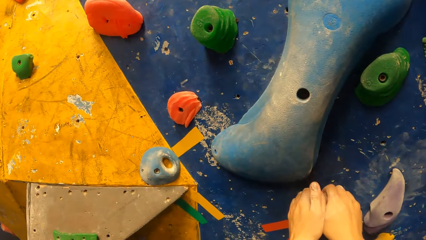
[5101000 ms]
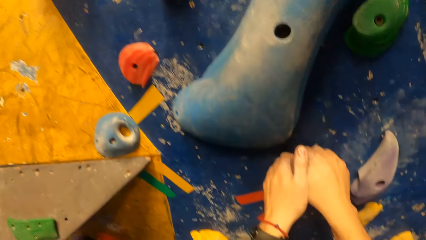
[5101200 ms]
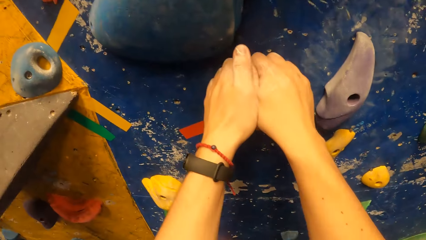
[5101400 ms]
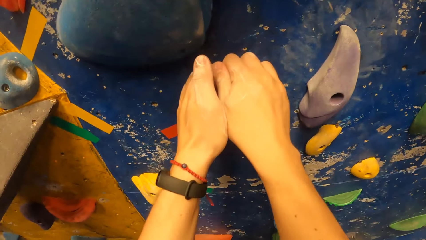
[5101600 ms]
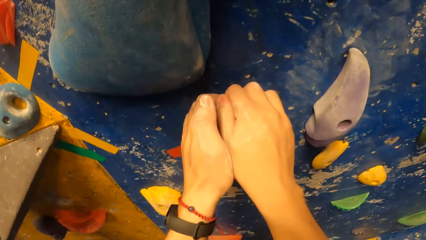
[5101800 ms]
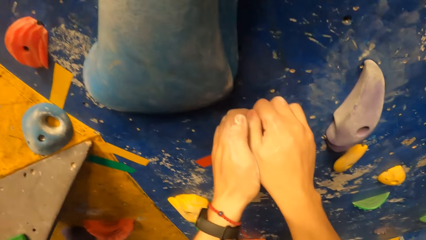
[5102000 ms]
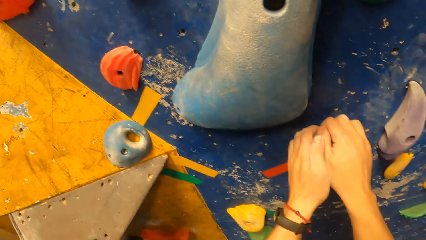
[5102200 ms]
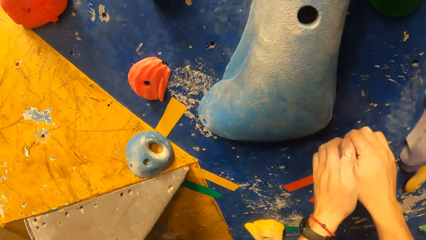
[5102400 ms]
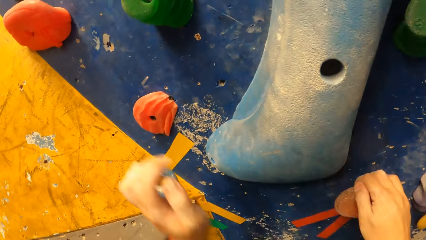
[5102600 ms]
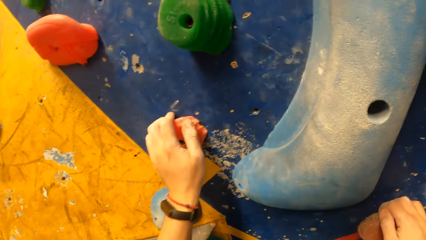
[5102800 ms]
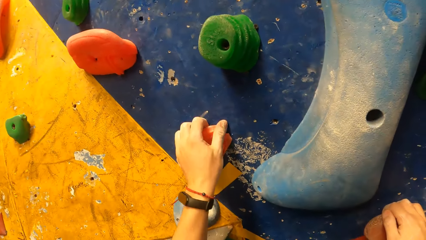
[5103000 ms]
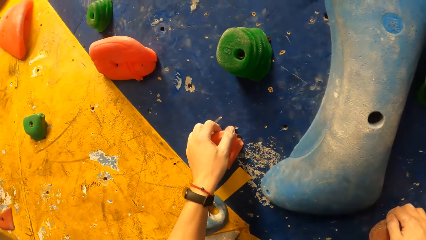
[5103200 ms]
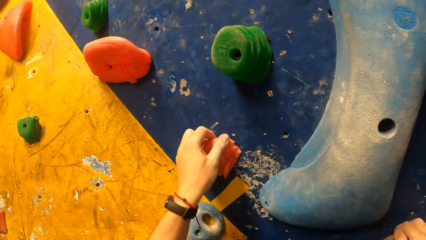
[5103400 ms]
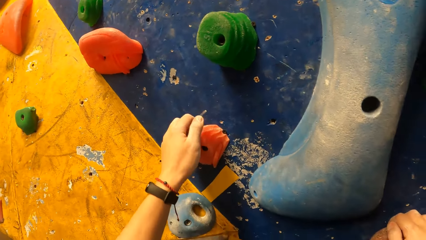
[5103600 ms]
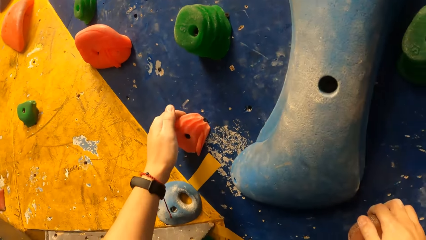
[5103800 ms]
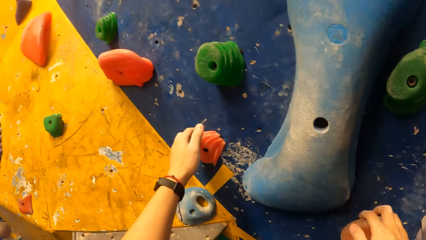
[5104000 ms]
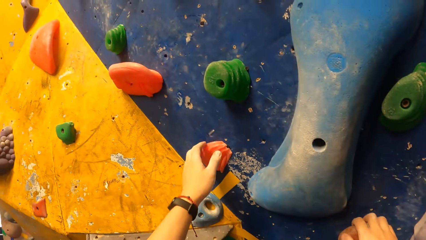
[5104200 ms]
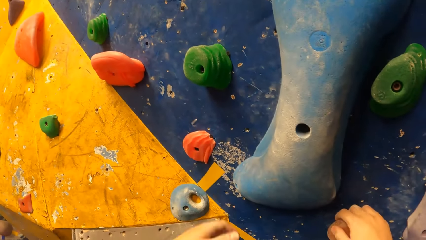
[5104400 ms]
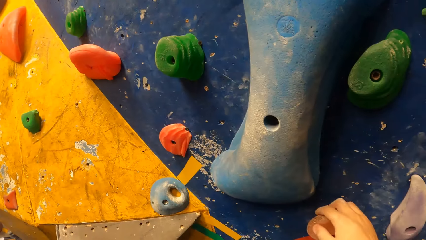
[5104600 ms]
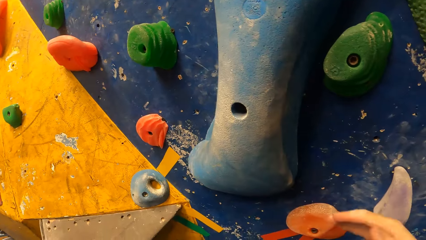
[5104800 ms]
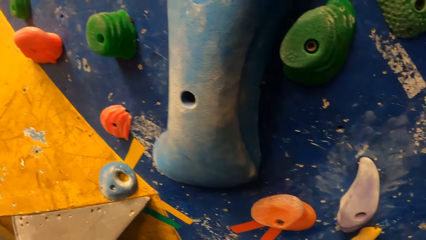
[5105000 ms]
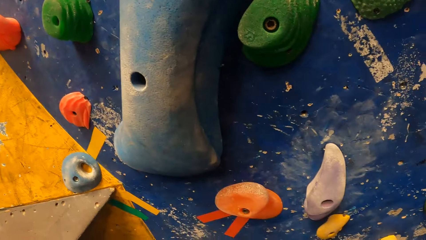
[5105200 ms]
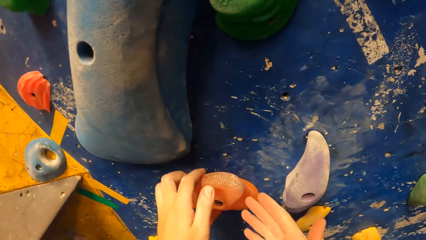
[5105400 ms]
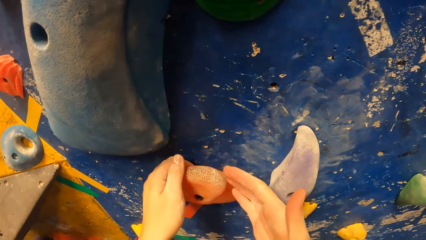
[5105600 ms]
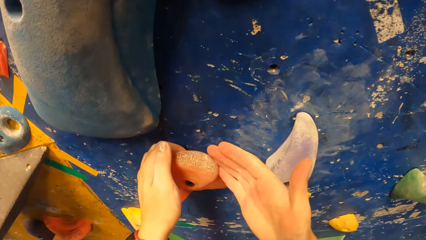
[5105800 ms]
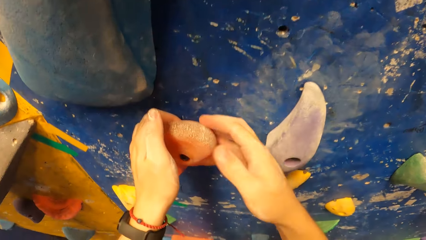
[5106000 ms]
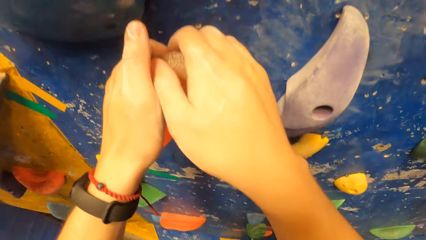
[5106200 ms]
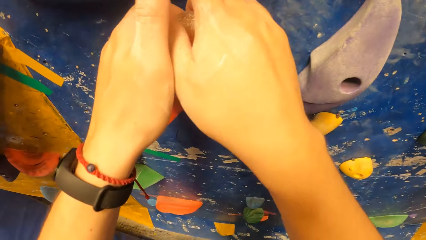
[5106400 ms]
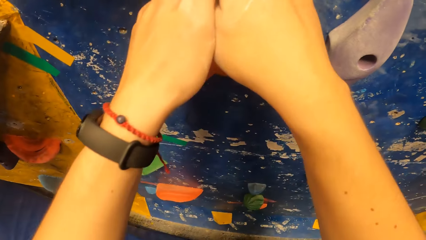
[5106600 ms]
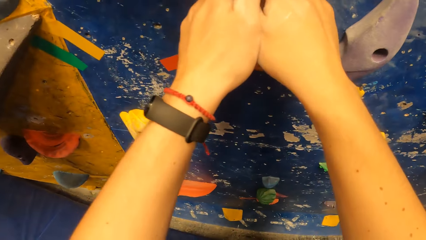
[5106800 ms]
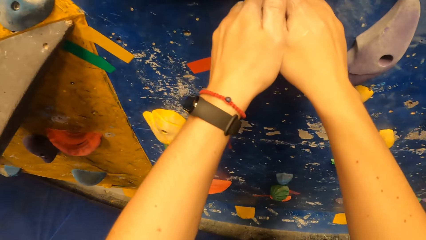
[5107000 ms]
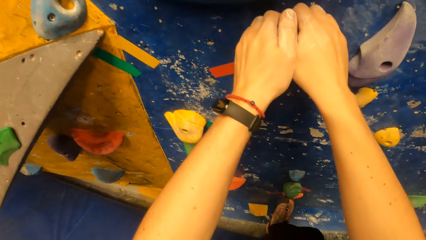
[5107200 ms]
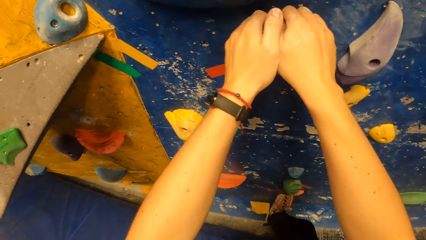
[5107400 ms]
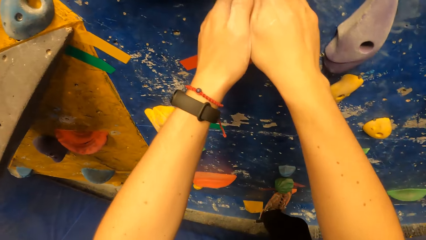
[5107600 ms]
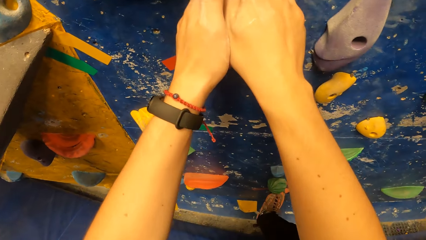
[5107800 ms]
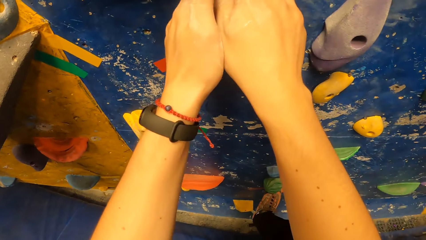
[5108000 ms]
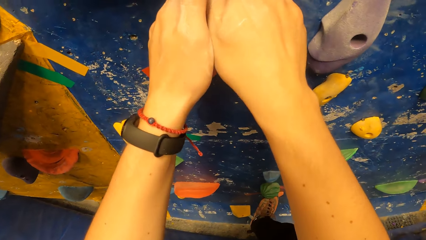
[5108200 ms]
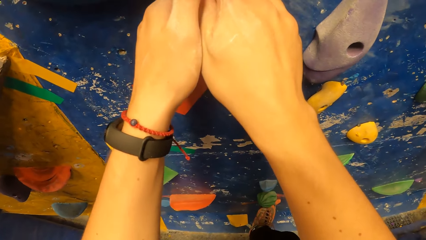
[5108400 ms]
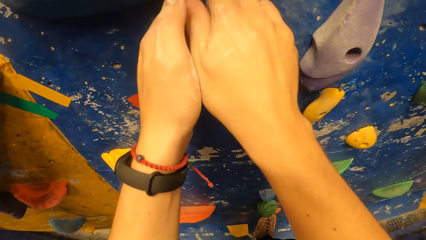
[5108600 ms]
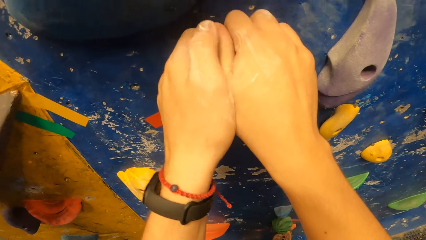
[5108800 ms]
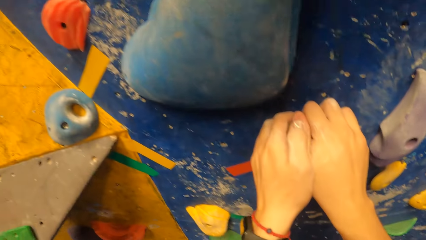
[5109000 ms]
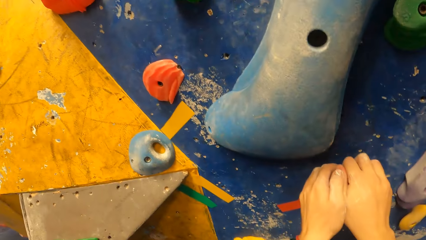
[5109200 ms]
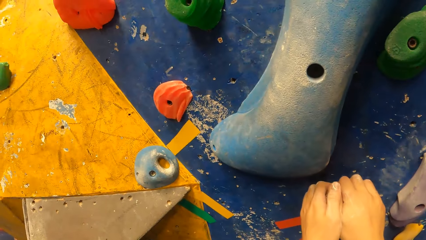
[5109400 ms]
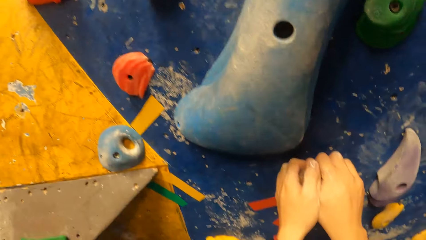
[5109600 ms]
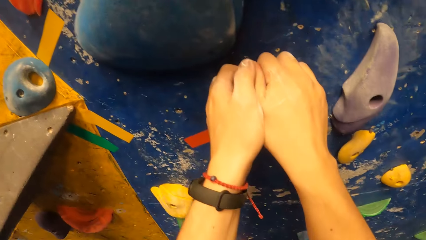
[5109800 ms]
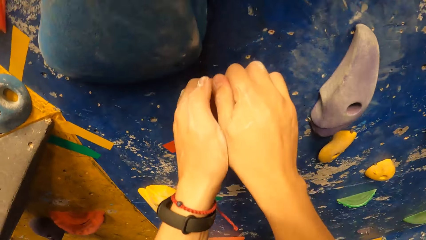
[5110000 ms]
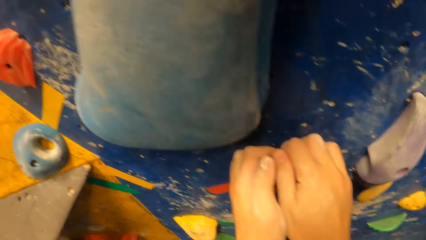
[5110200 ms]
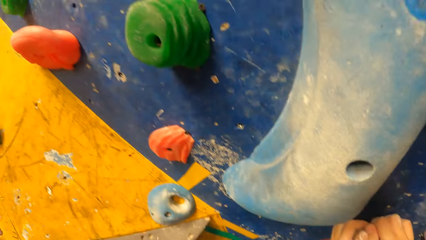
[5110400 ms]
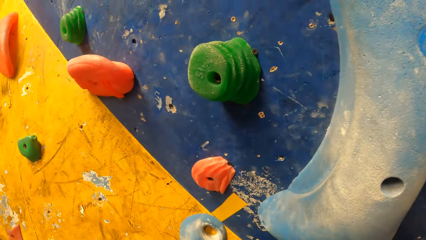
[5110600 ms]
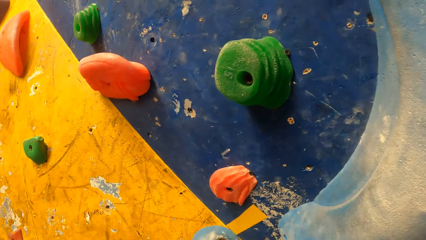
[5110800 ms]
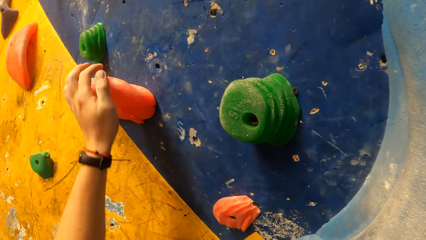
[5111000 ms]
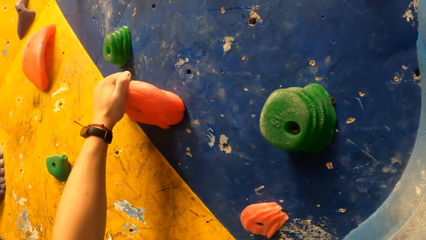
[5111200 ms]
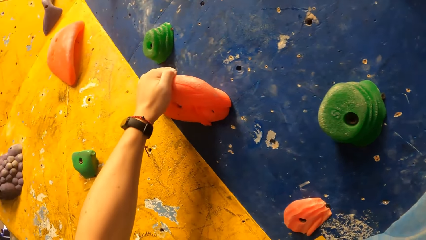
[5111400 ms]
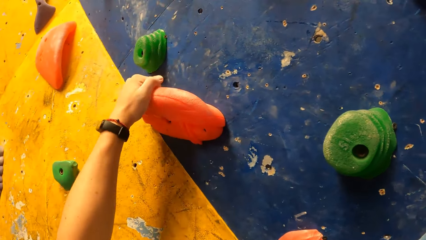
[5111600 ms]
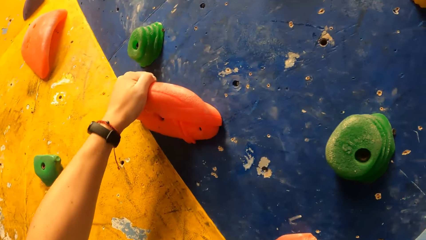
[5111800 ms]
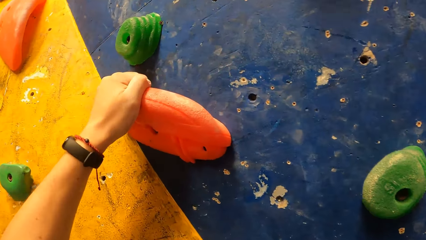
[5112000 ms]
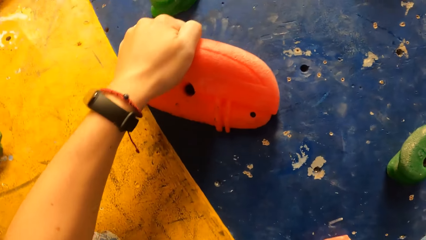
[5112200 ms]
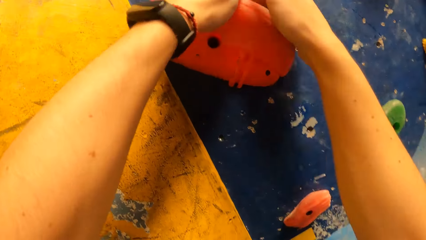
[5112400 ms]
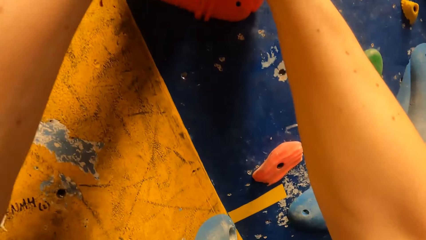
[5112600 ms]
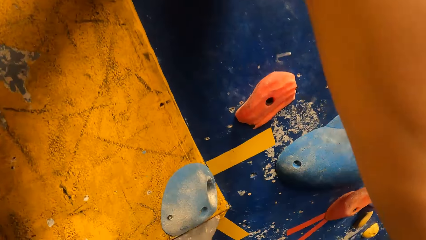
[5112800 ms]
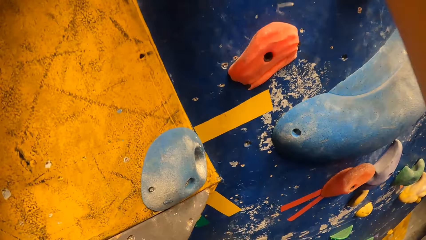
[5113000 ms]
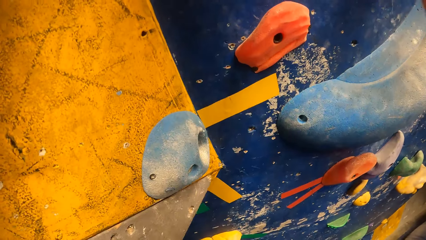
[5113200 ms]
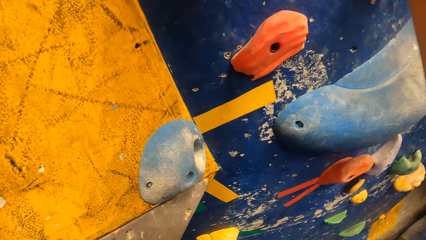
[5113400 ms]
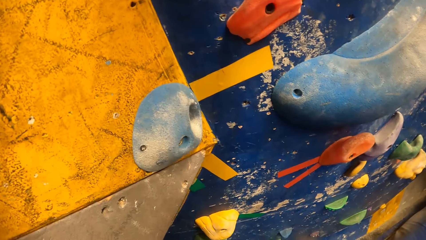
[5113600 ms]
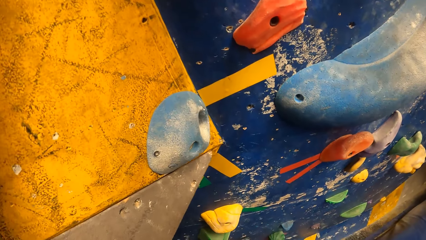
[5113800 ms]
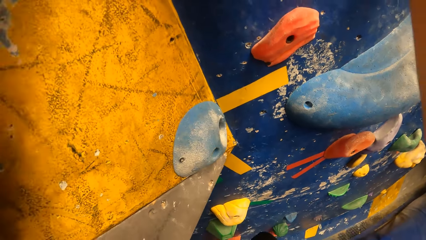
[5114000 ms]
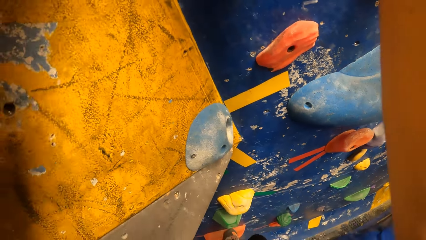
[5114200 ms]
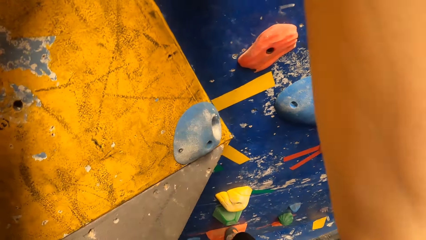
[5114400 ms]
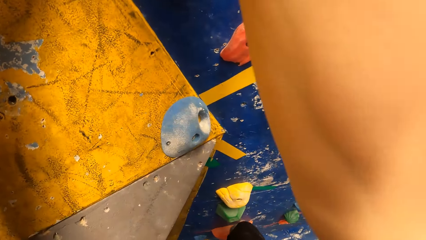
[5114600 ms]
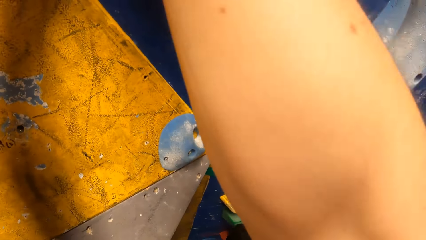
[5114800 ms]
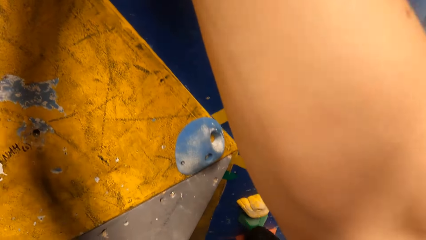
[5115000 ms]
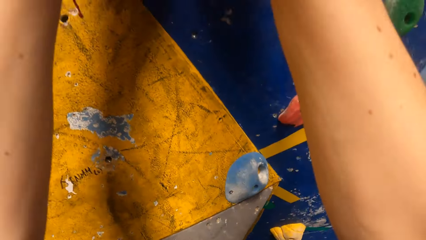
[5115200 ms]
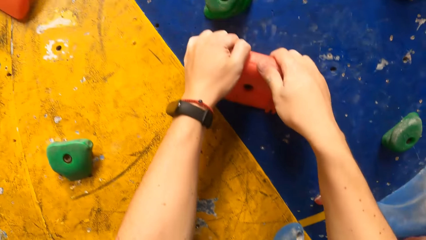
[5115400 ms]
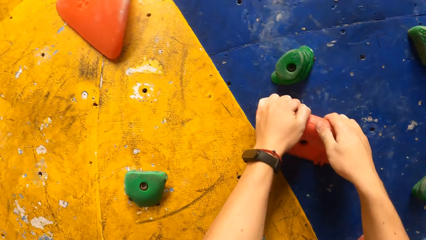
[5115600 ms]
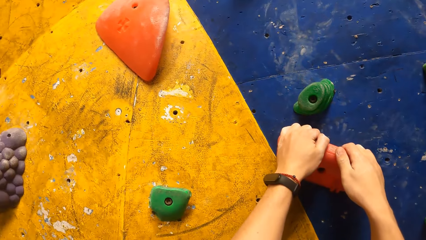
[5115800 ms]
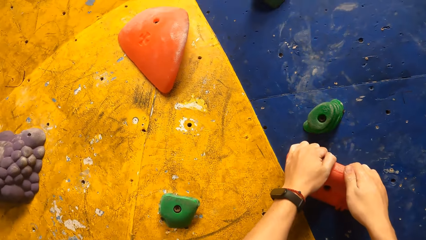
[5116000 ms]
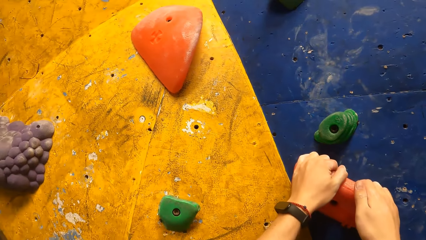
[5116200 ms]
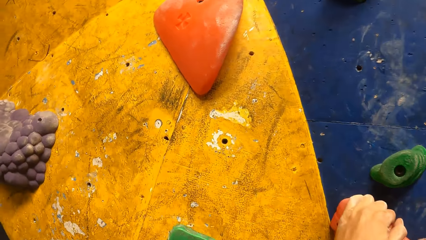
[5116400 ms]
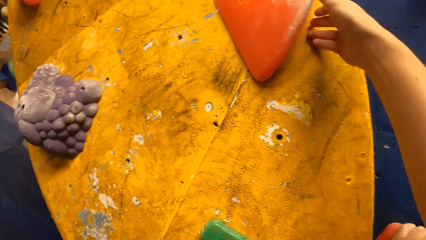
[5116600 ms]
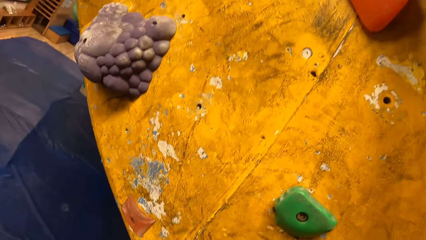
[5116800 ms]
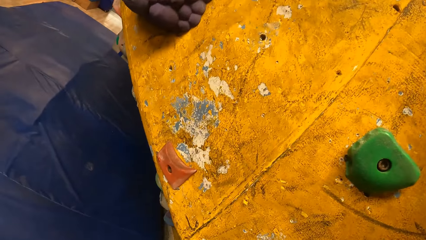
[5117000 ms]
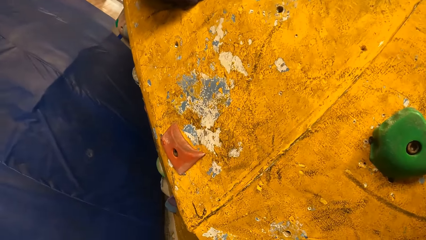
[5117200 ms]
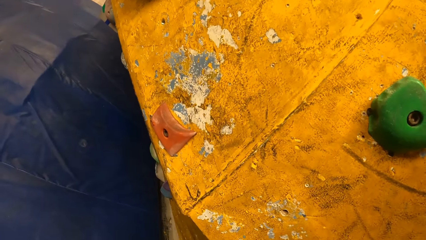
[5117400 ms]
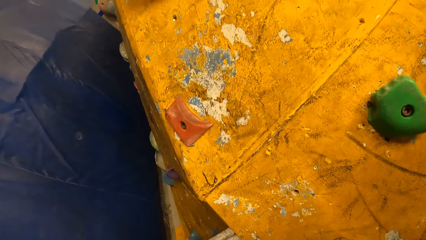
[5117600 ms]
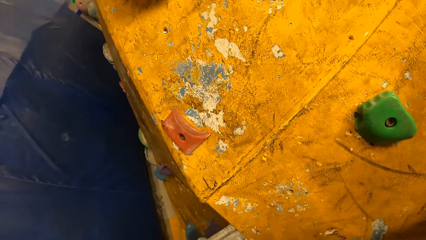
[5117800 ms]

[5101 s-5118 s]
The camera wearer touches the rock with his hands. He removes his hands from the climbing hold. He holds a climbing hold with his hands. He climbs the bouldering wall with his hands on the bouldering hold.
